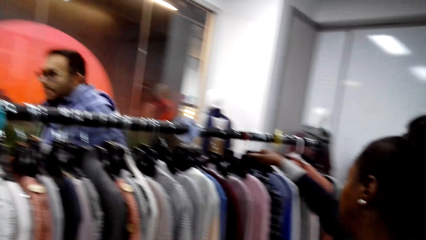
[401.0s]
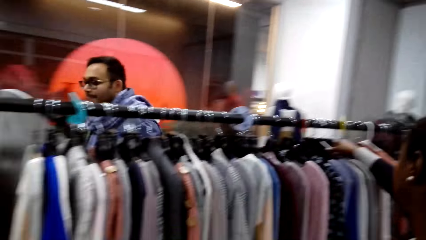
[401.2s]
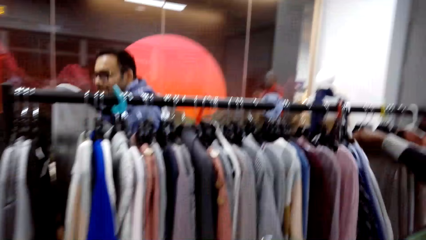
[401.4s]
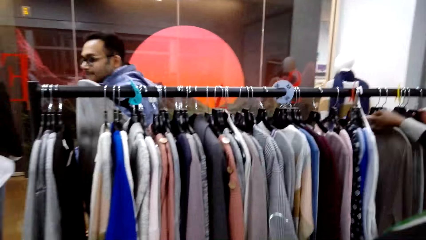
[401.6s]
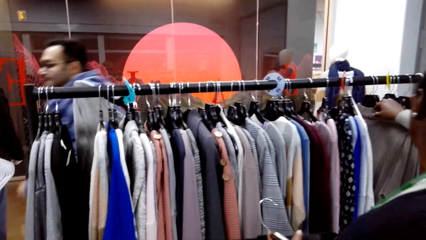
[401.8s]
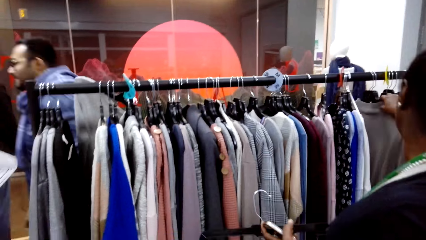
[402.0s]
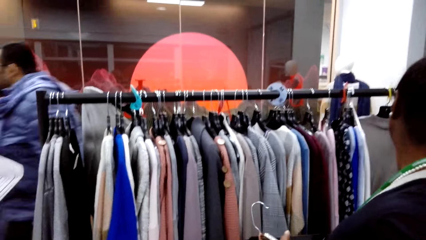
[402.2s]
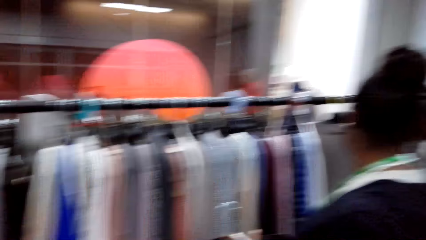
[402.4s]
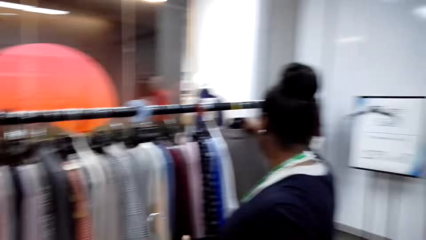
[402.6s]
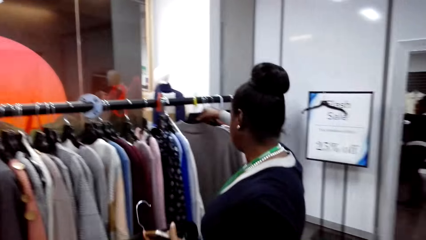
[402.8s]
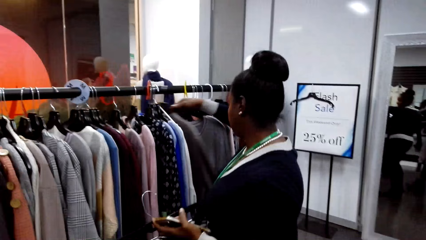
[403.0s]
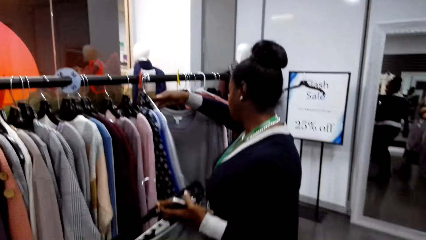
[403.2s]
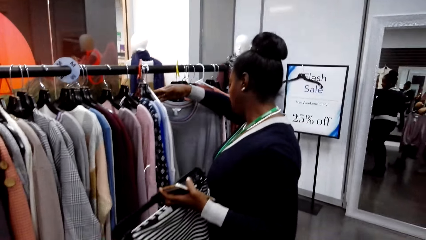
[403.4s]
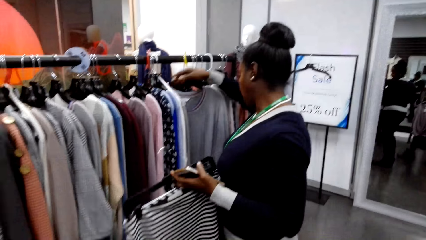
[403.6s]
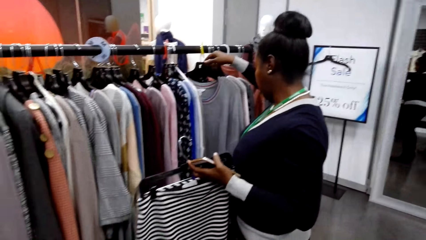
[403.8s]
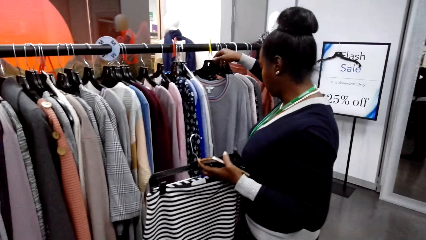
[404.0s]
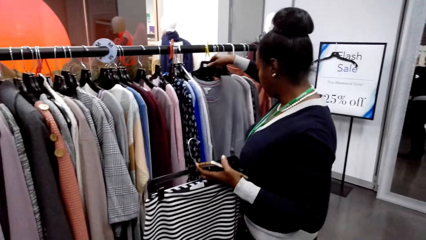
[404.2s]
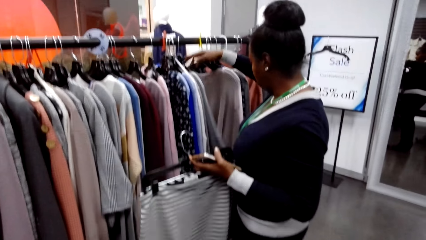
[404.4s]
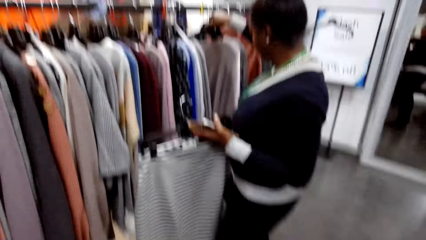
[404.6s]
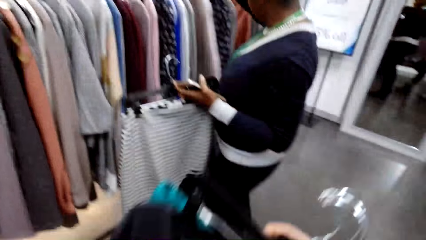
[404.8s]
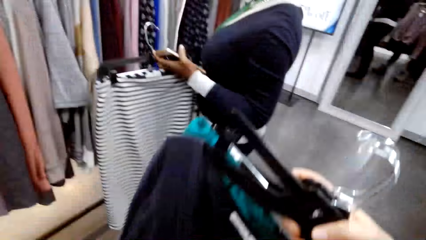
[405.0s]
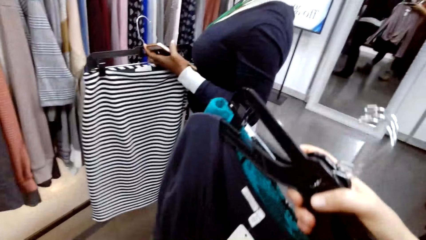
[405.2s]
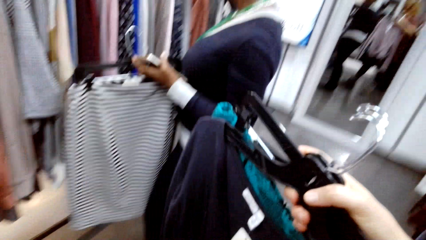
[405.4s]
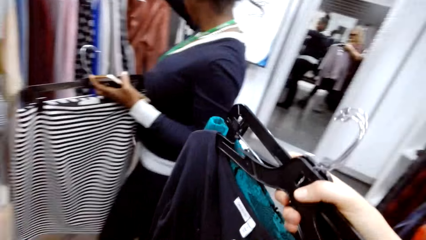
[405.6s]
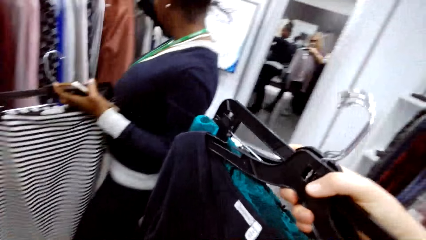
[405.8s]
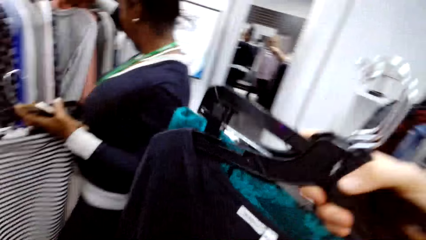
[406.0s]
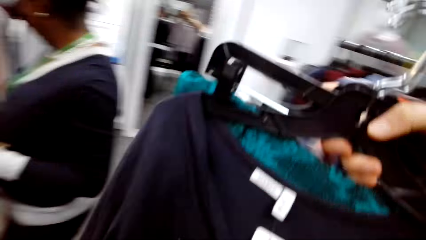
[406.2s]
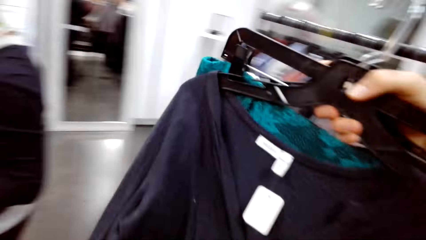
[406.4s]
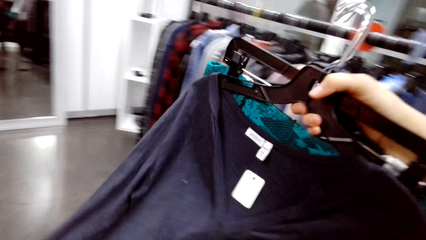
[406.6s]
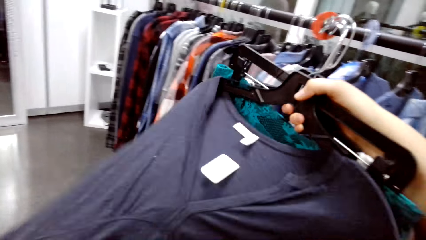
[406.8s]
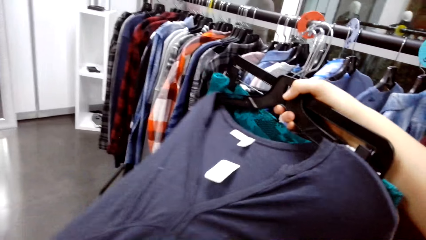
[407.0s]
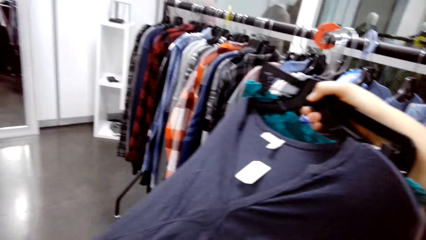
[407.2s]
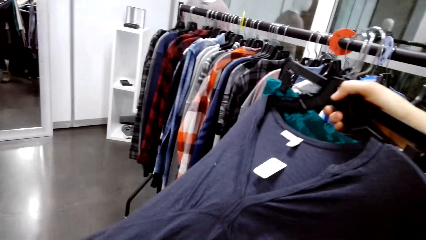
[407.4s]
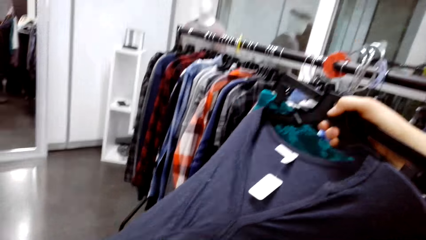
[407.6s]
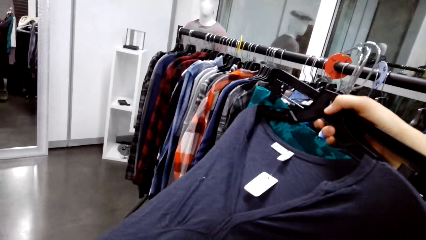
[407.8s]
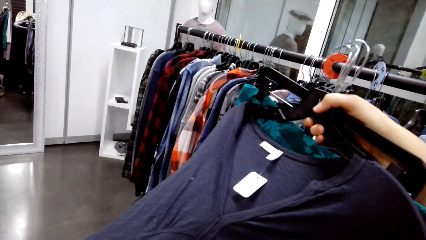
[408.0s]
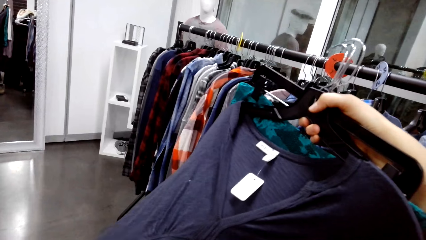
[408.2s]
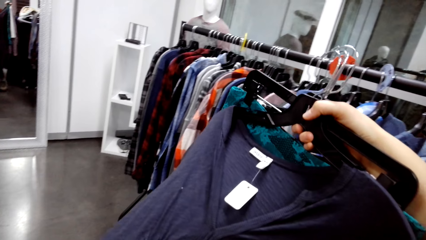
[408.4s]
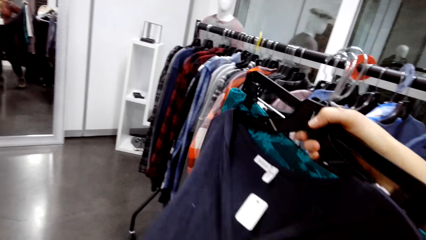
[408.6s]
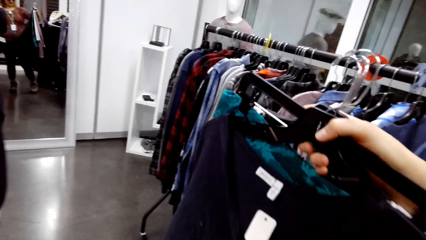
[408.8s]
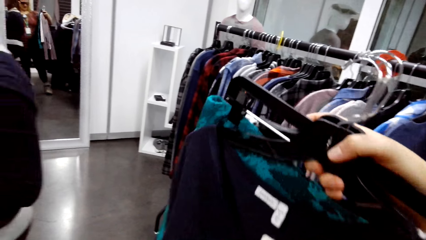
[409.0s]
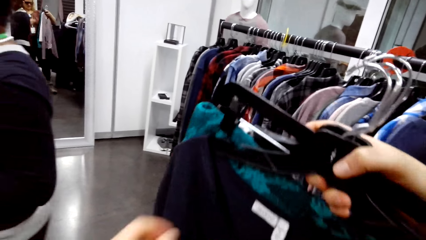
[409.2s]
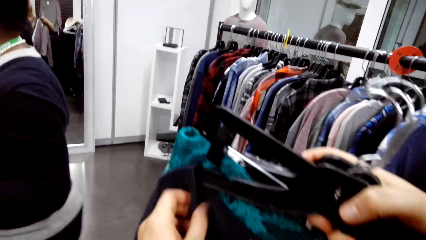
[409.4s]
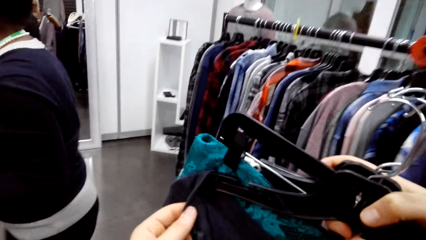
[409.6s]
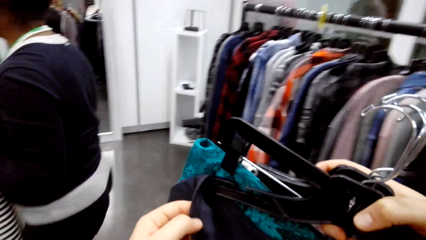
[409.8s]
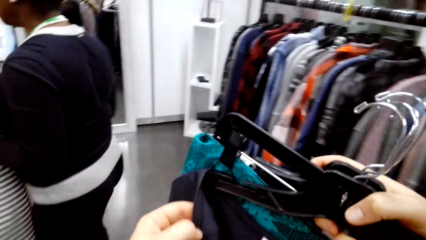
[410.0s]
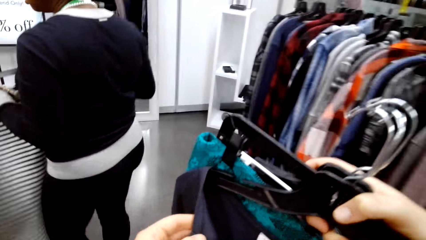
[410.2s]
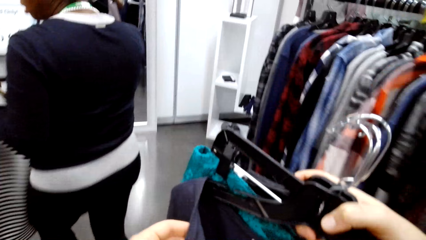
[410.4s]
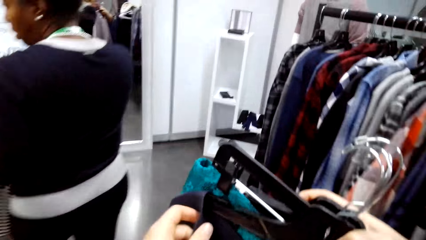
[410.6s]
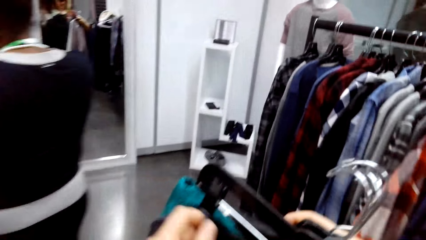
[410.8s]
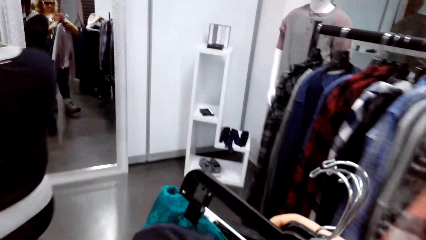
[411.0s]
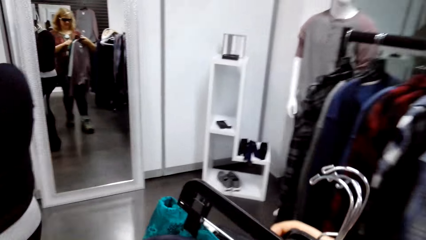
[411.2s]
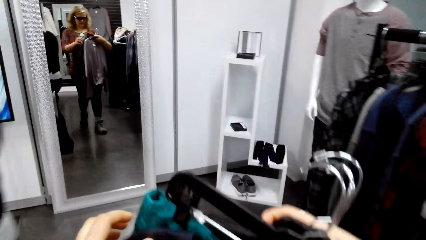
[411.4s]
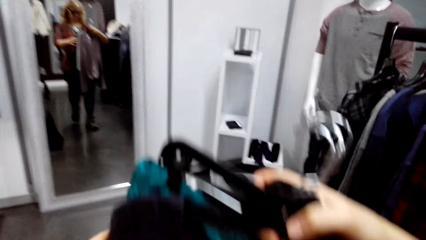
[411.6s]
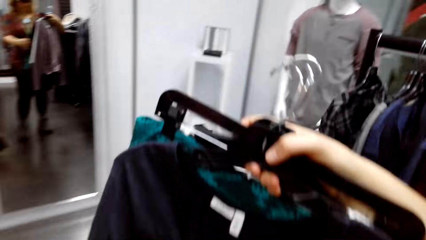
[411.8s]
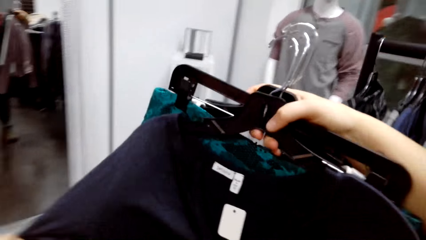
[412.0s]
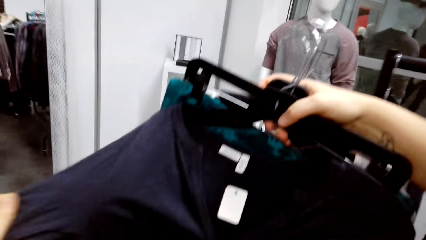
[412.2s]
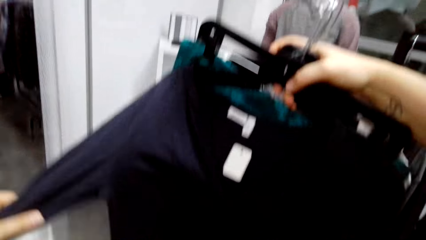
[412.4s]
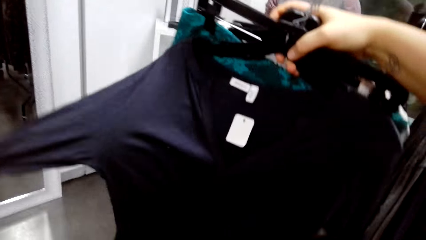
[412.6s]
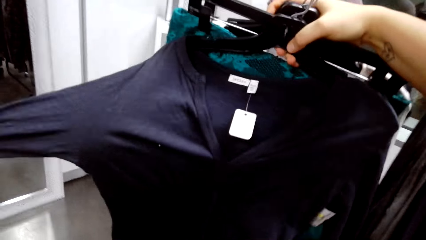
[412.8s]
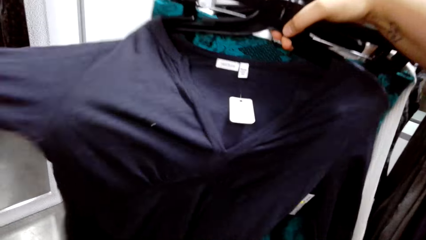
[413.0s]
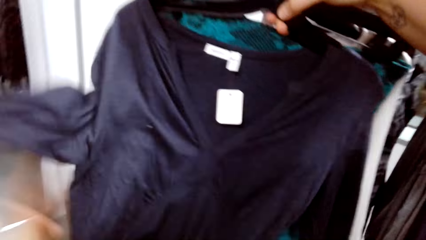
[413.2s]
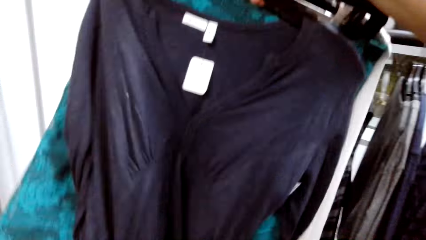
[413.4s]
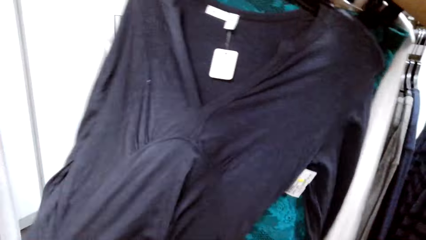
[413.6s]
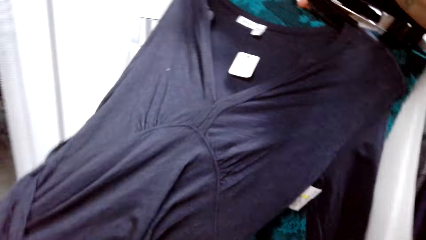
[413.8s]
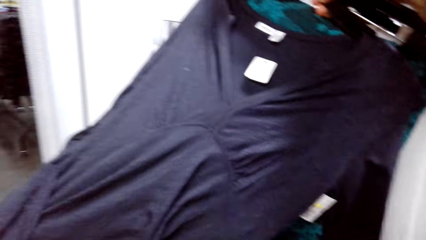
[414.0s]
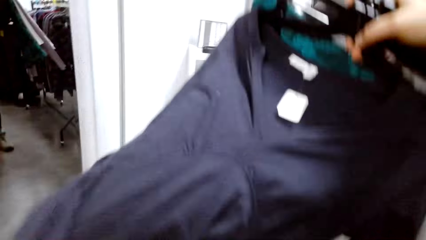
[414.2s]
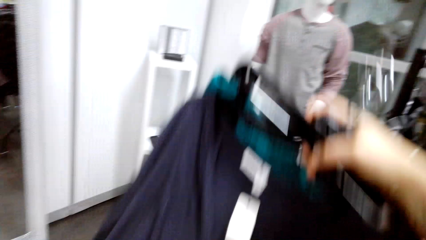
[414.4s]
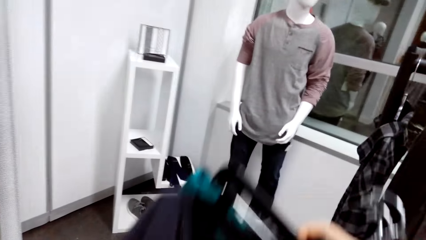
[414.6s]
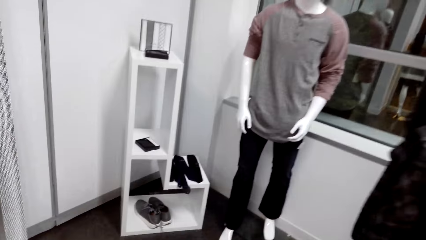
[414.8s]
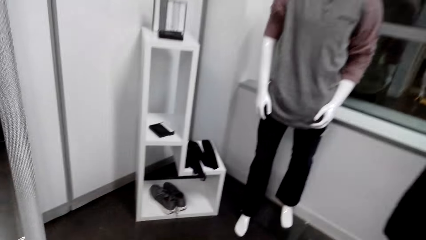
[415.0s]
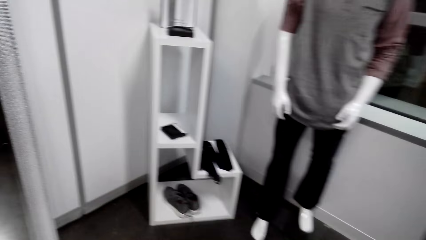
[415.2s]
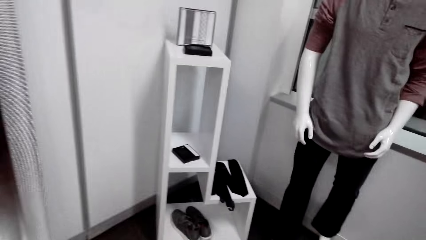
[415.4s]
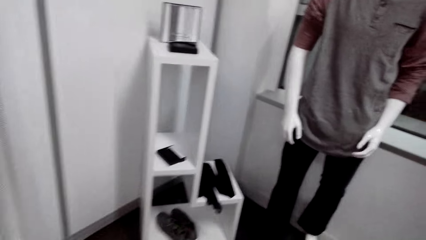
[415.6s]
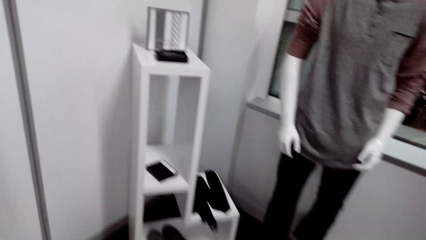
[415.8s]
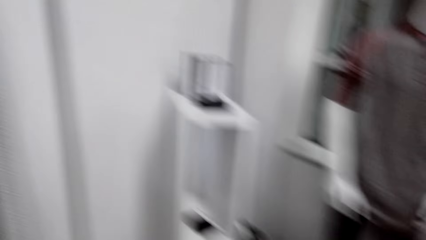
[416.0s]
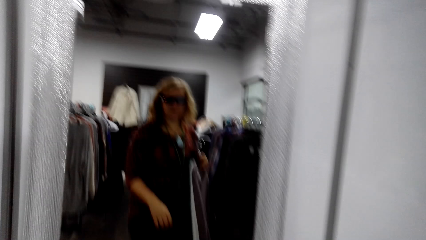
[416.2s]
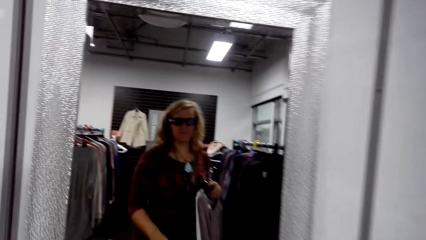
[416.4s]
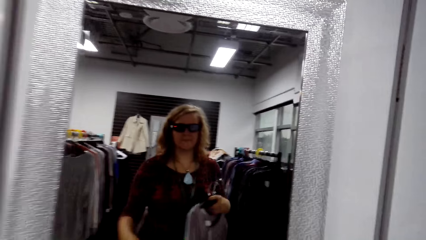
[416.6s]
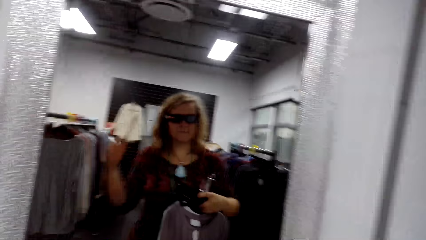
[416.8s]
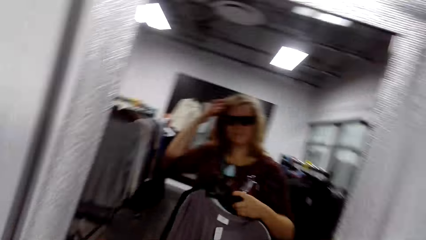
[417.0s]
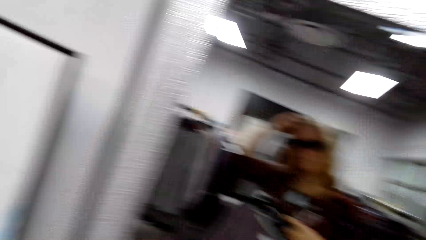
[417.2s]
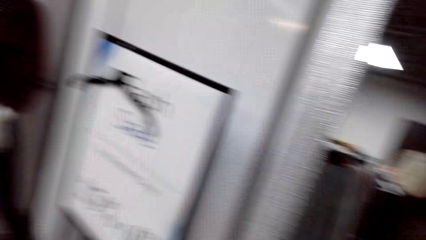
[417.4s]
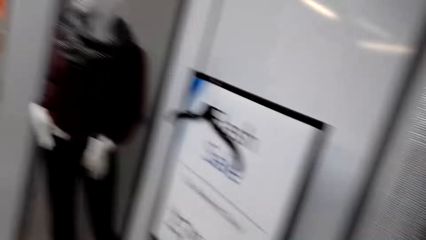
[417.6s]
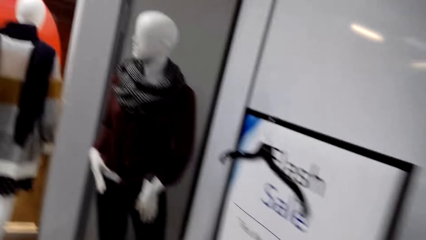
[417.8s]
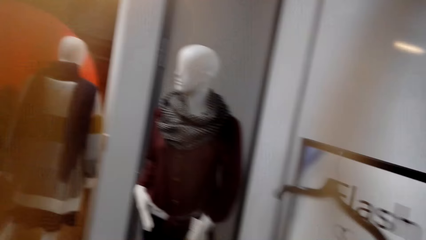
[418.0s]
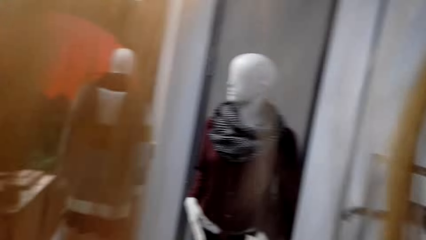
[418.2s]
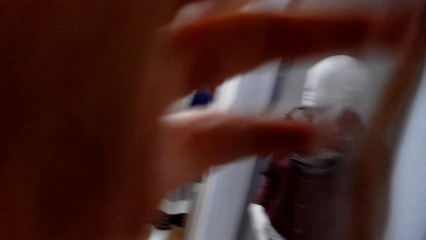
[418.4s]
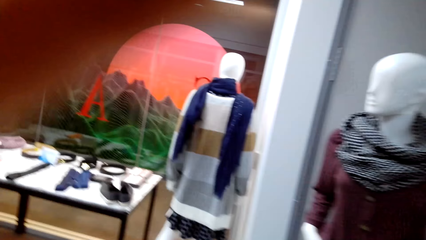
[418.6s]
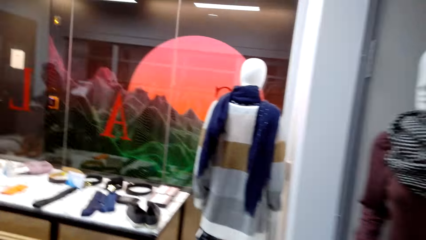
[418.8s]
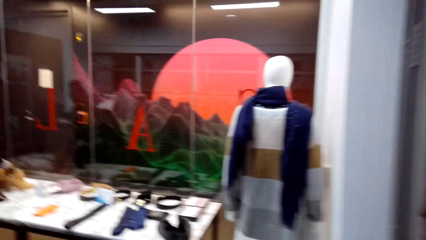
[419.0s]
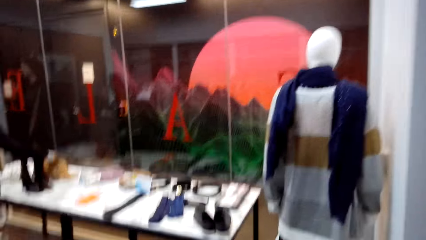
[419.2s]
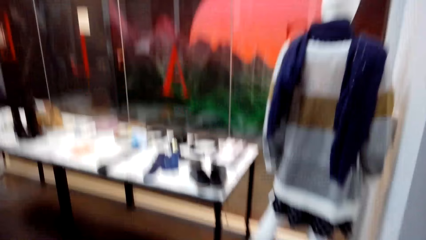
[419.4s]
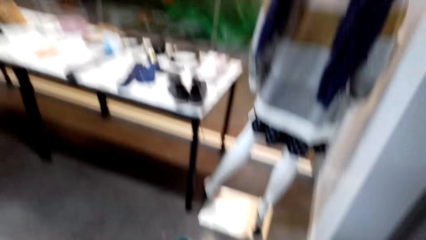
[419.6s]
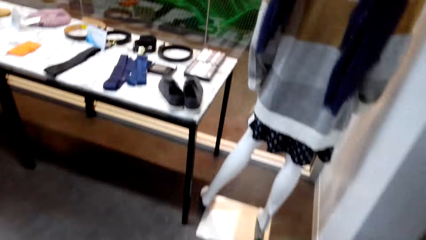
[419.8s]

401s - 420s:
A woman looks through the sweat shirts hanged up. The camera wearer converses with the woman. The woman holds a skirt and cellphone. The camera wearer holds clothes on the right hand. They hold up the clothes on the hand and converse with the woman. They hold the clothes and look at themselves in the mirror. They walk near the display window and look through the displayed items.
